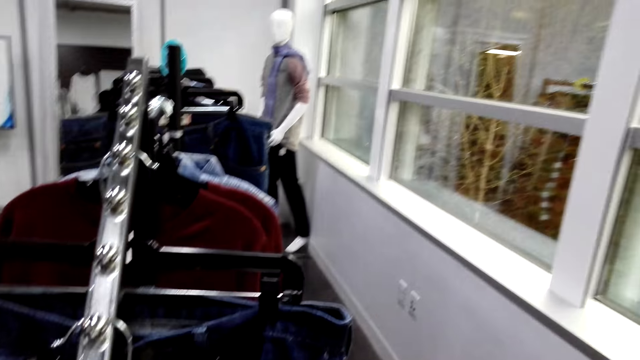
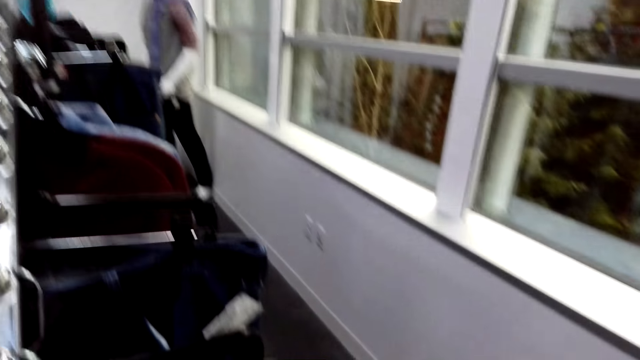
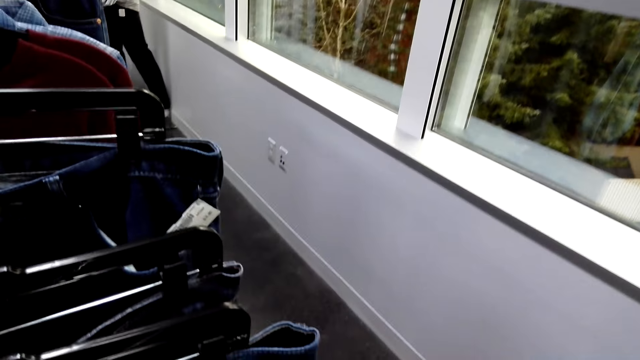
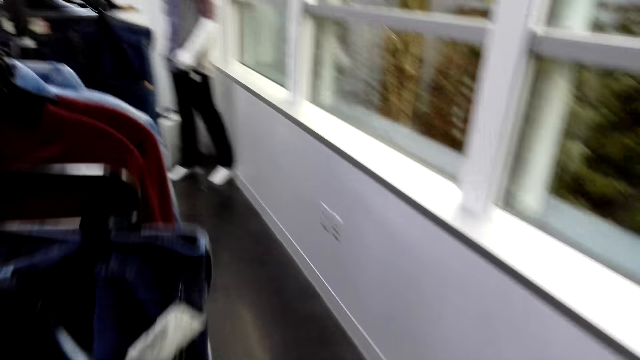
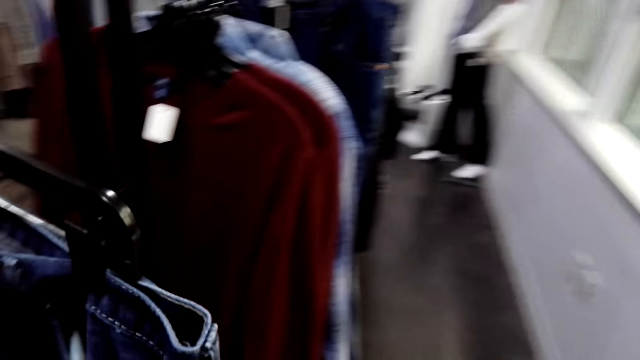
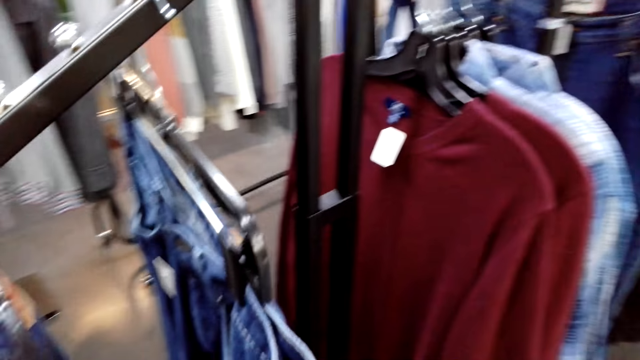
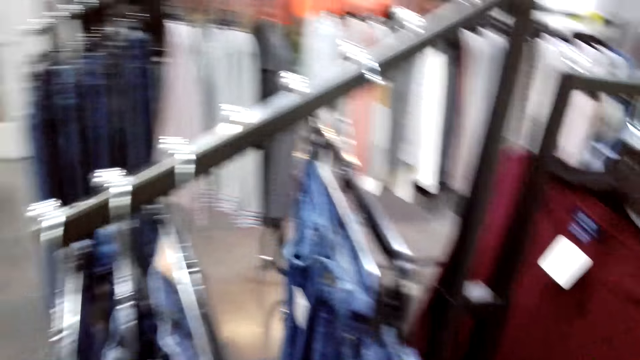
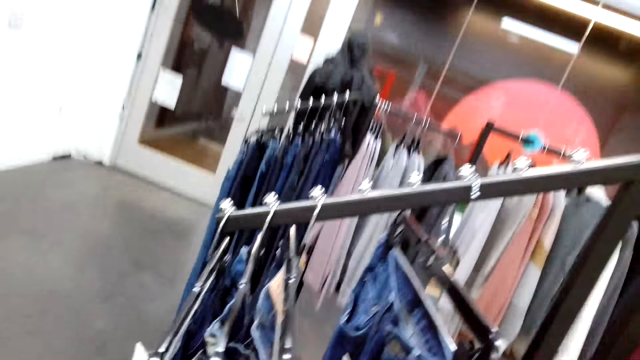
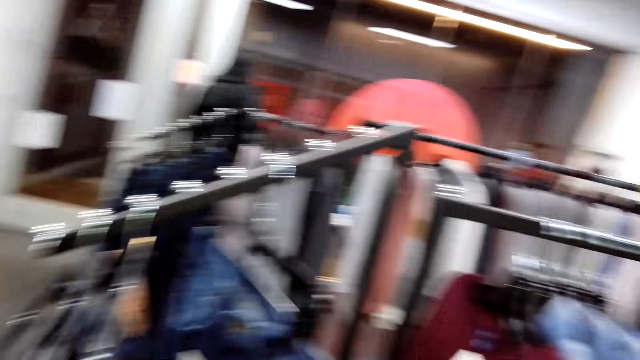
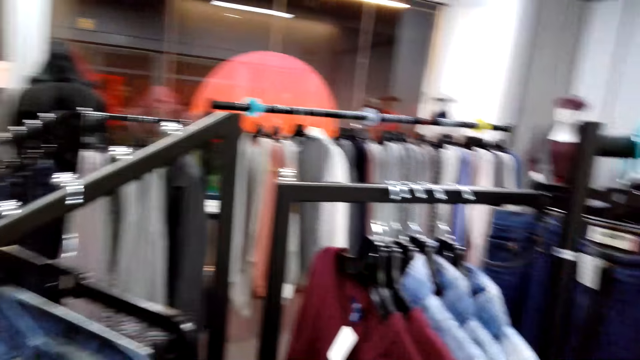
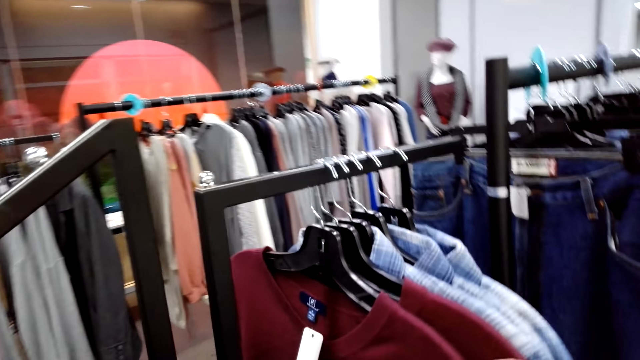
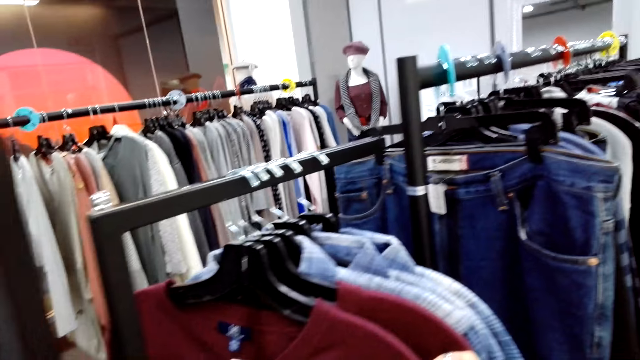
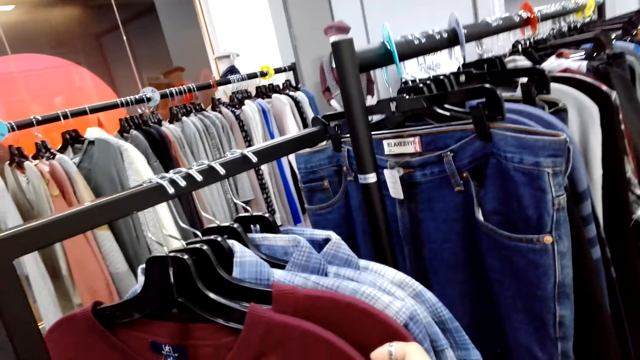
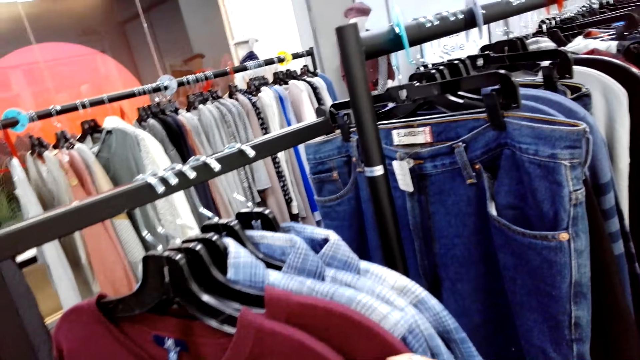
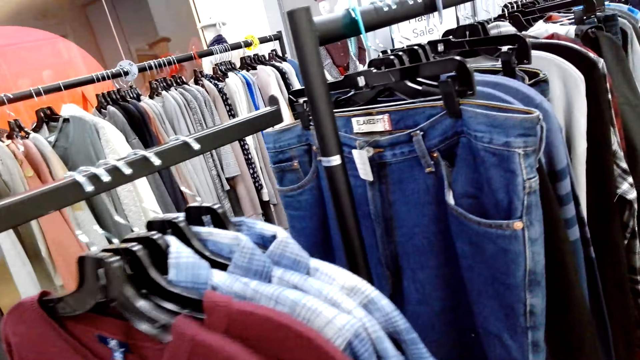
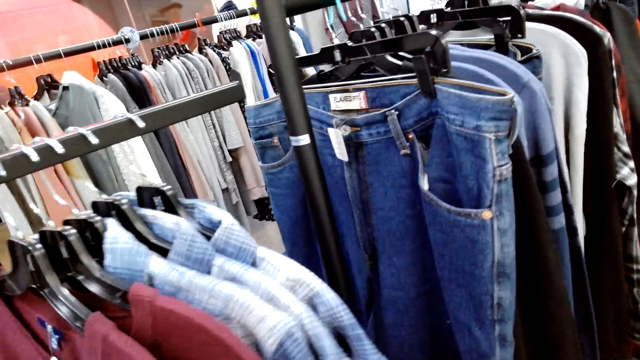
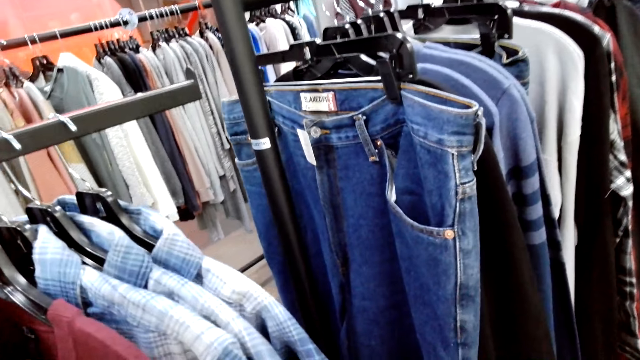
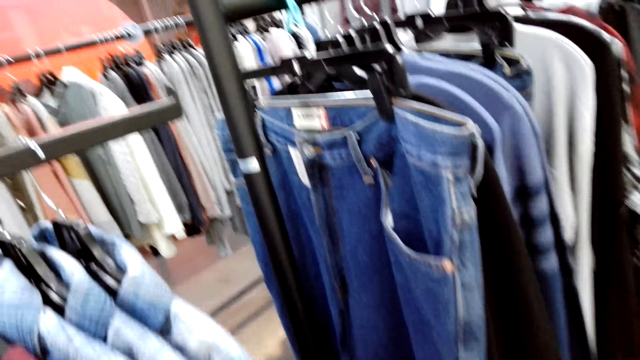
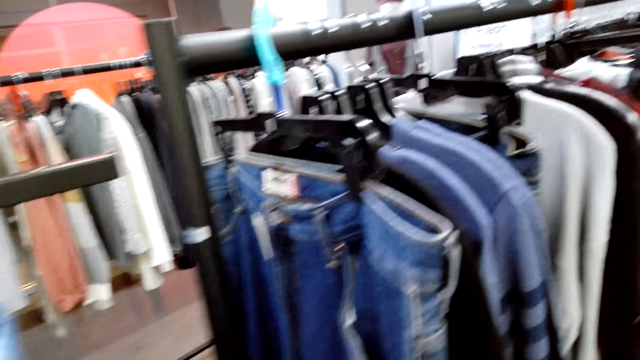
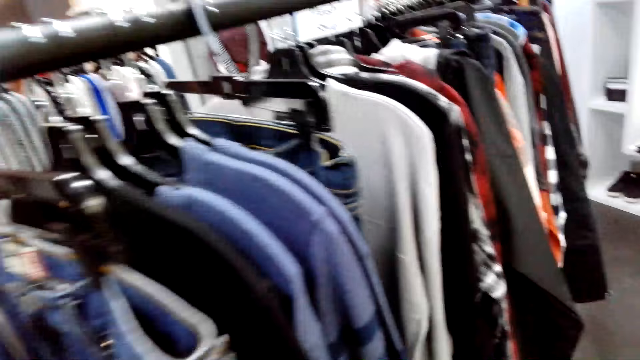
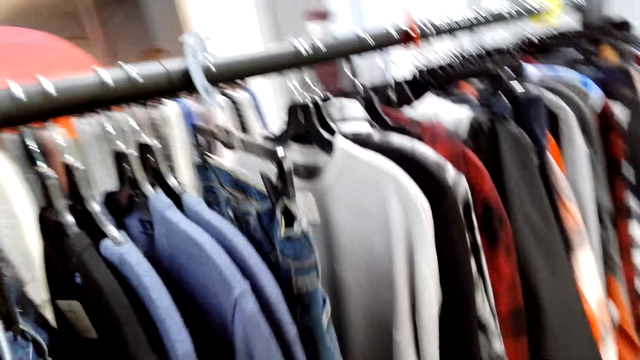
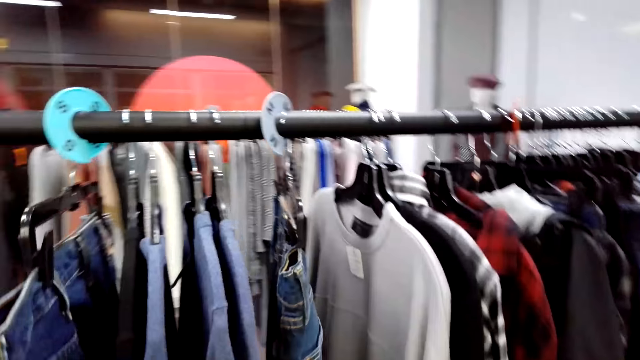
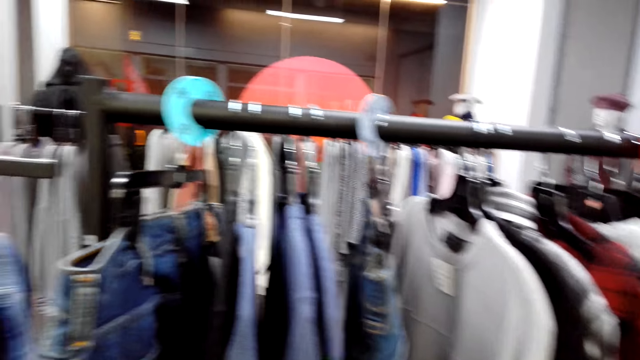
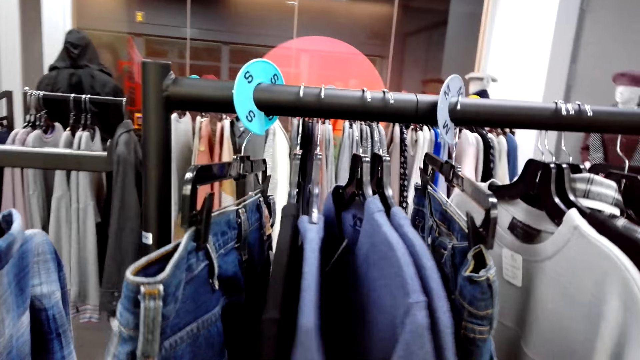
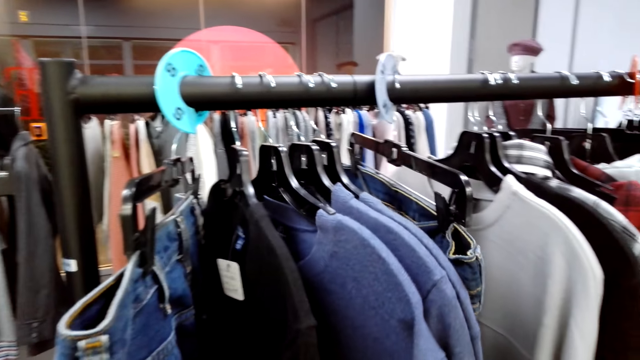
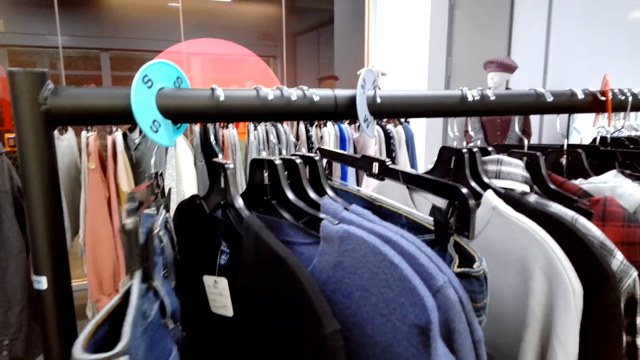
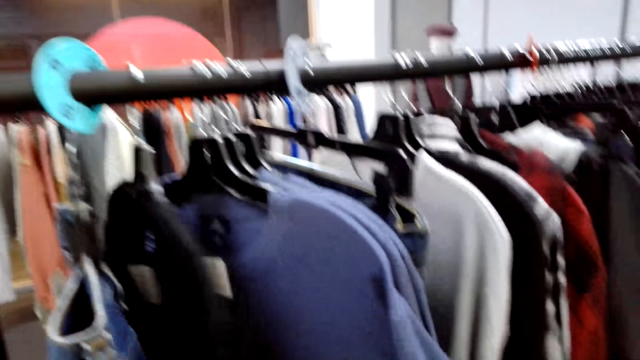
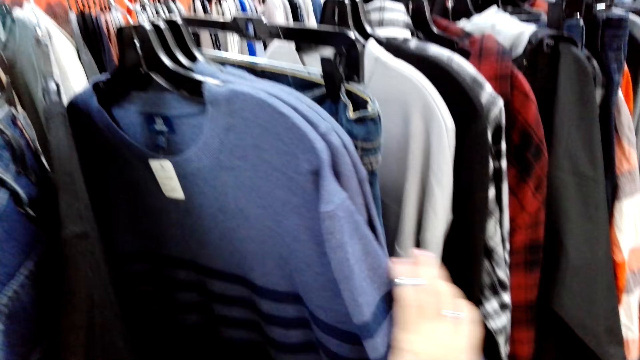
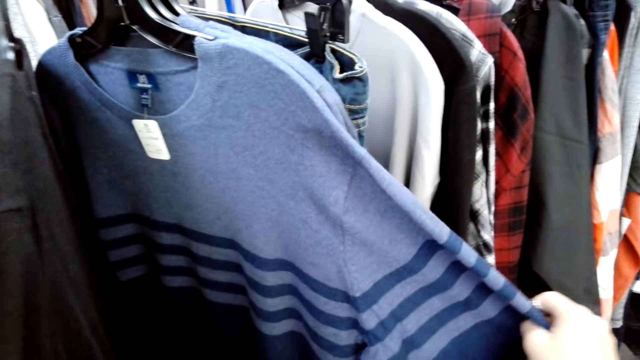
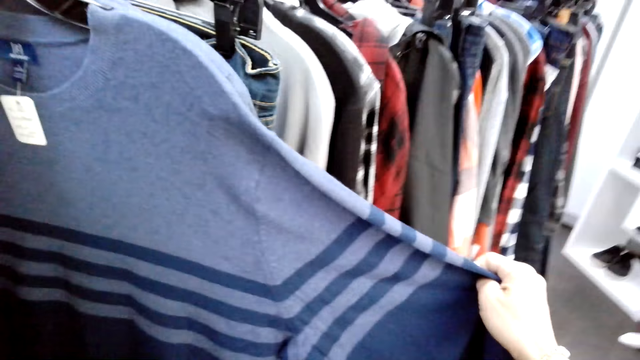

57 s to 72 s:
The camera wearer looks at the clothes on the hanger. They push the clothes, look at the clothes, and push the clothes.

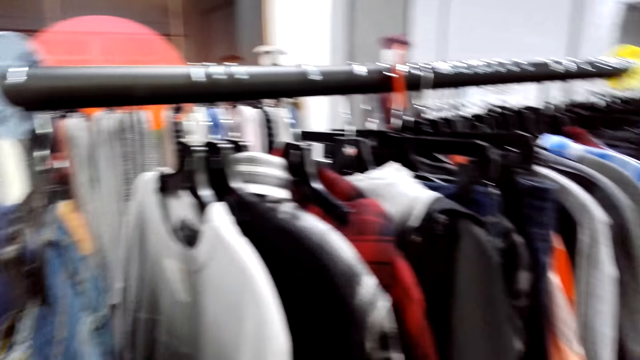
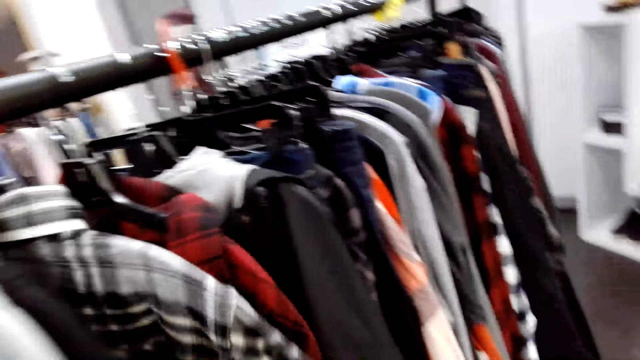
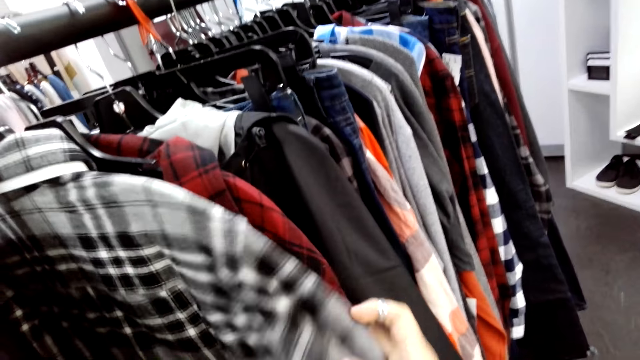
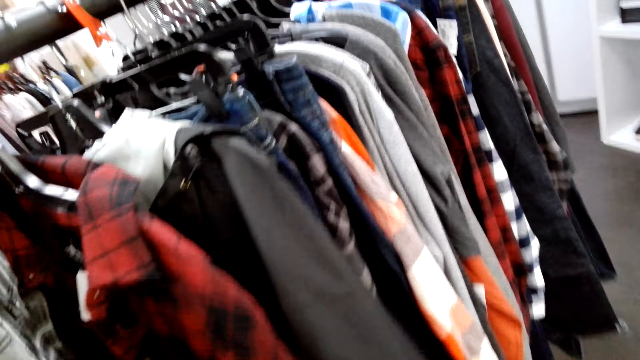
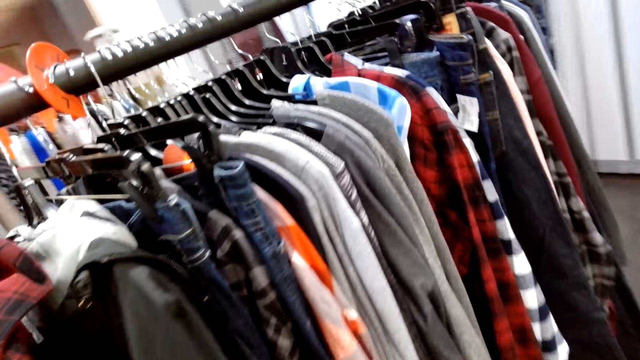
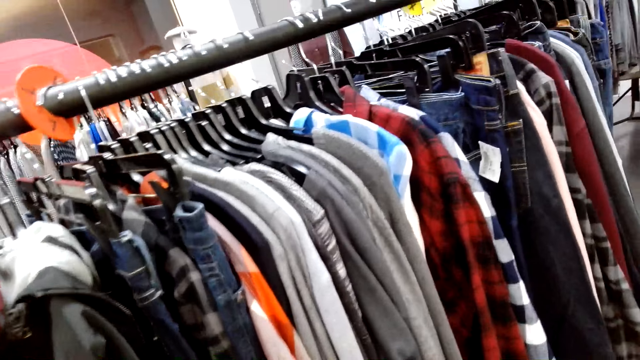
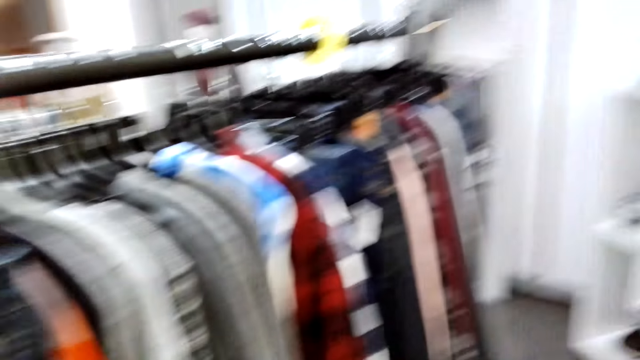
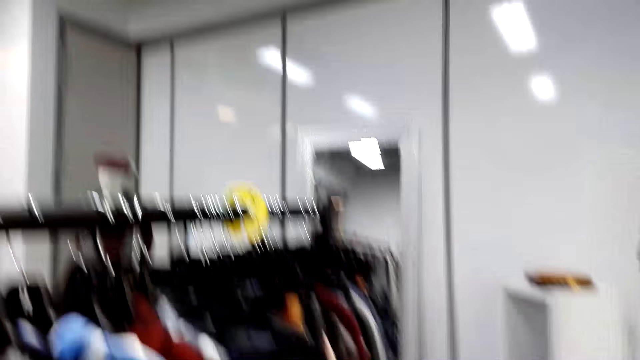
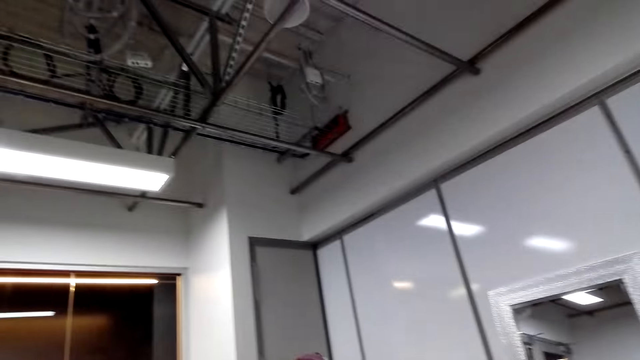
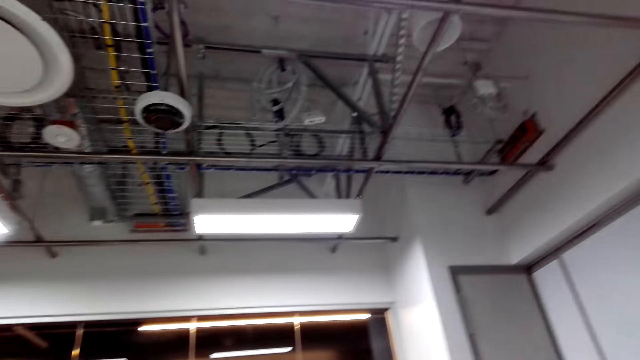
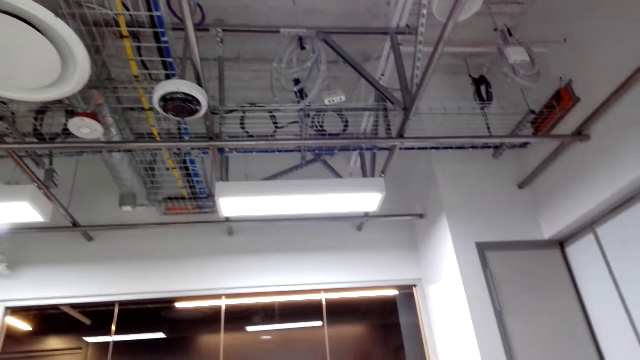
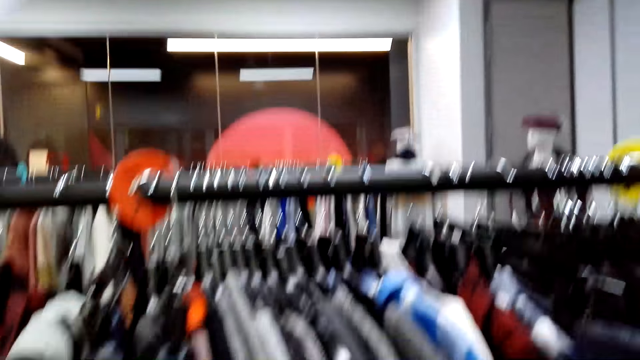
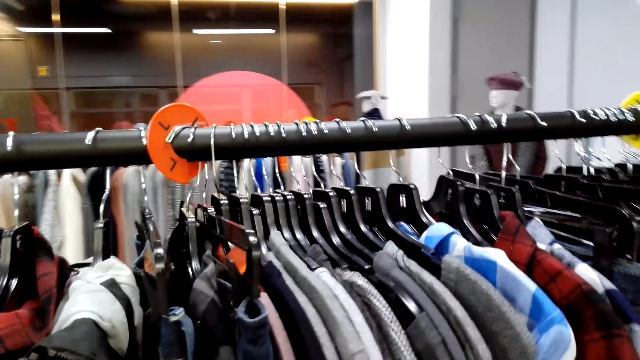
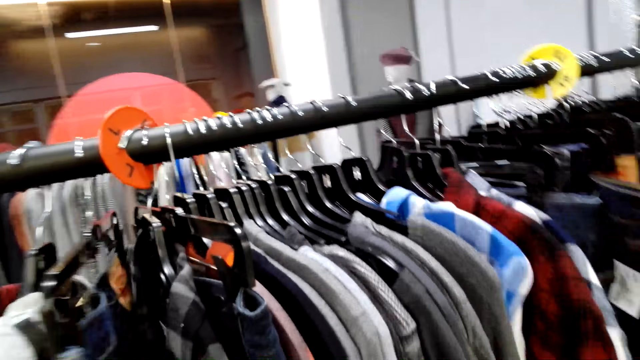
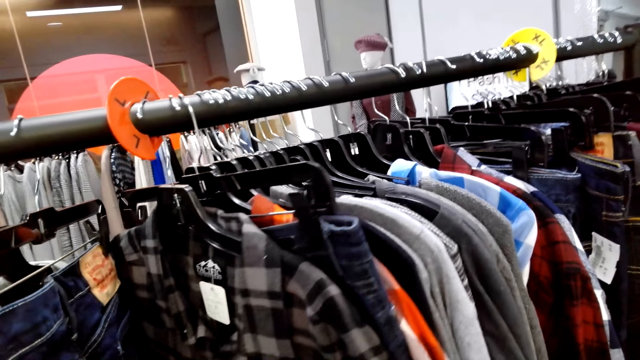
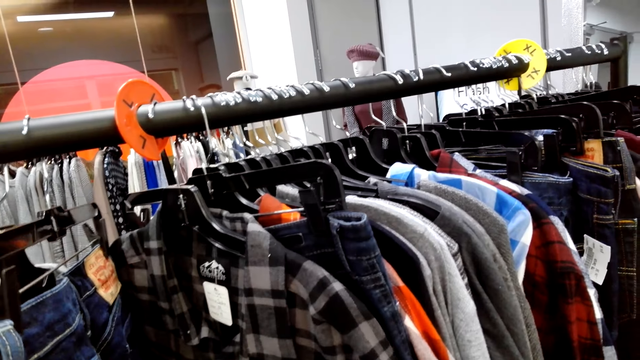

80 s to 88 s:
The camera wearer looks at the clothes. They push the clothes.
